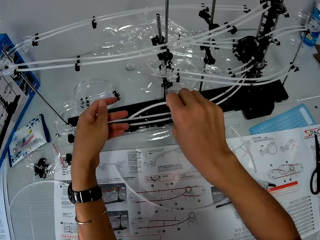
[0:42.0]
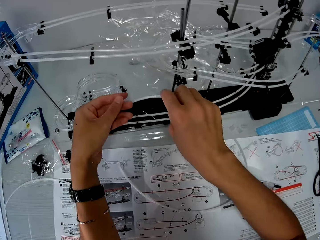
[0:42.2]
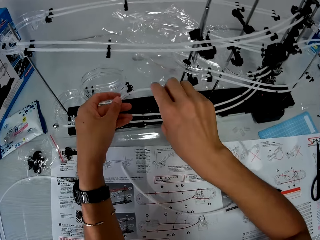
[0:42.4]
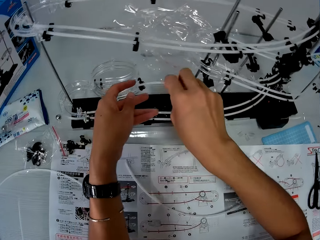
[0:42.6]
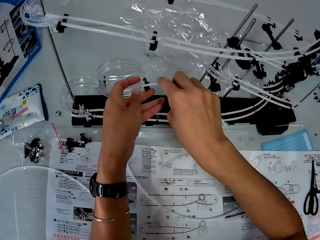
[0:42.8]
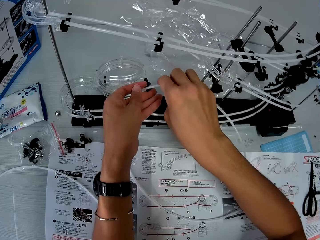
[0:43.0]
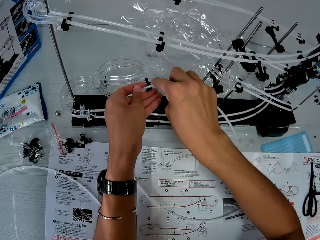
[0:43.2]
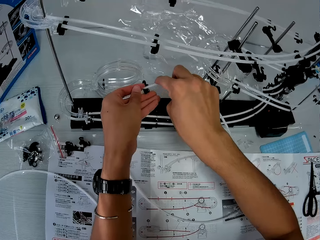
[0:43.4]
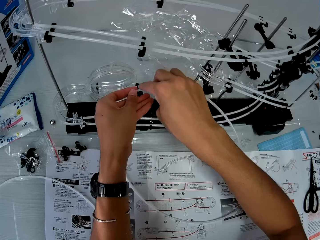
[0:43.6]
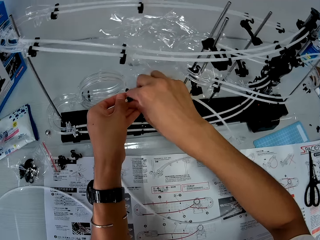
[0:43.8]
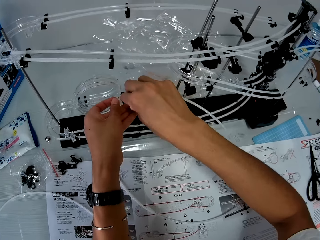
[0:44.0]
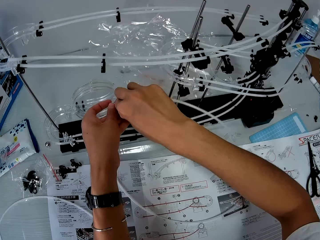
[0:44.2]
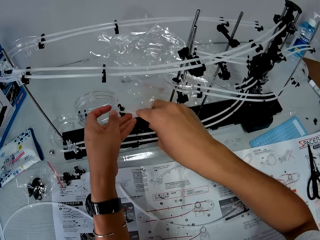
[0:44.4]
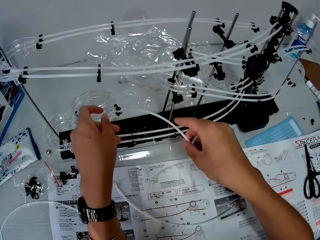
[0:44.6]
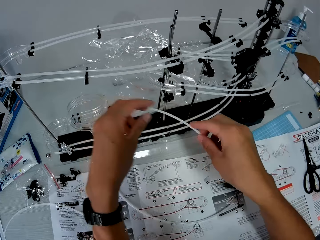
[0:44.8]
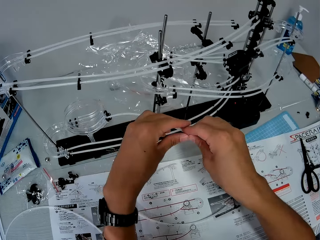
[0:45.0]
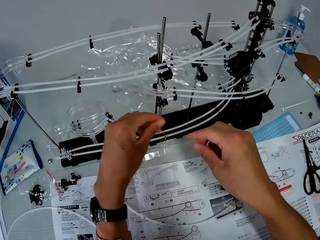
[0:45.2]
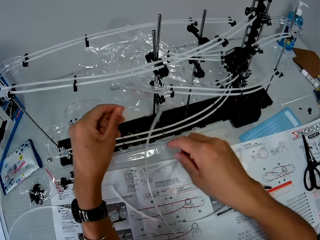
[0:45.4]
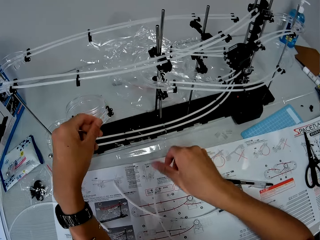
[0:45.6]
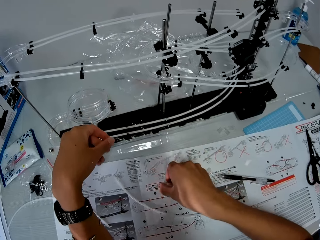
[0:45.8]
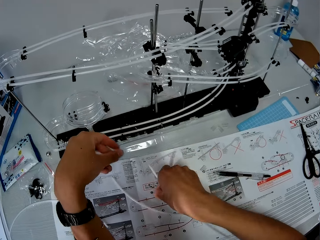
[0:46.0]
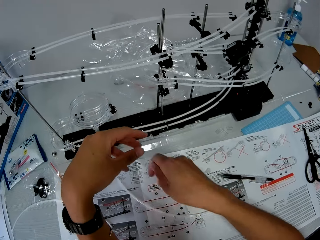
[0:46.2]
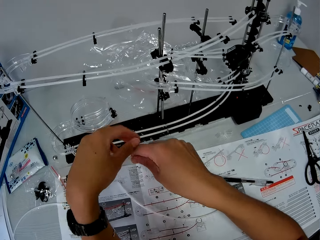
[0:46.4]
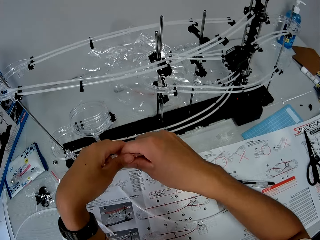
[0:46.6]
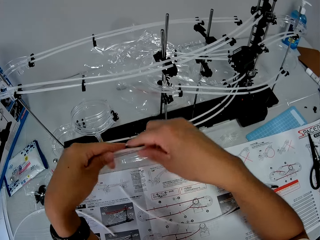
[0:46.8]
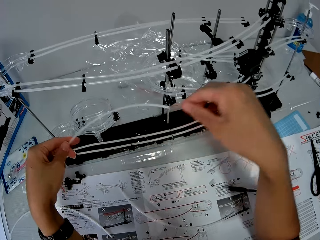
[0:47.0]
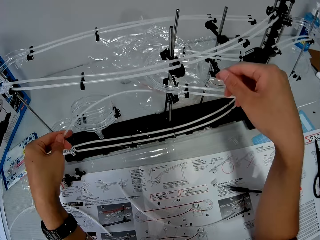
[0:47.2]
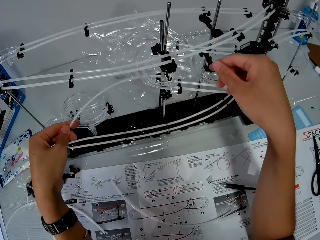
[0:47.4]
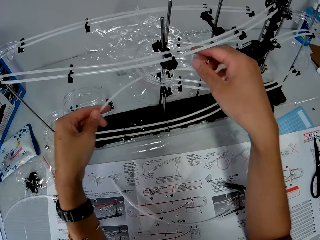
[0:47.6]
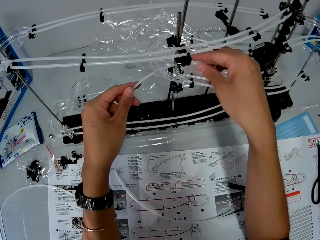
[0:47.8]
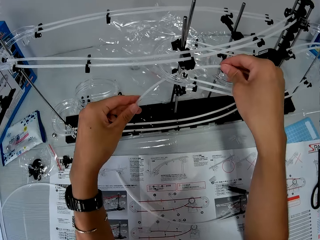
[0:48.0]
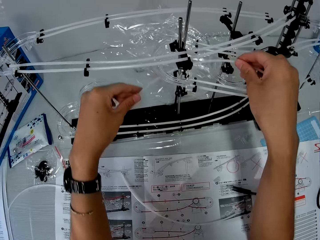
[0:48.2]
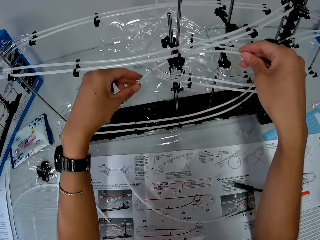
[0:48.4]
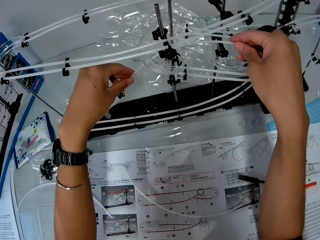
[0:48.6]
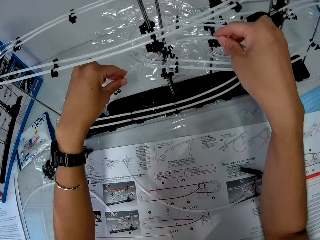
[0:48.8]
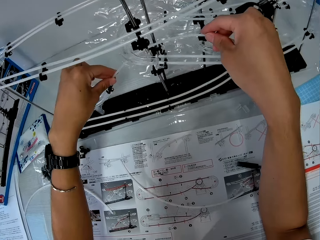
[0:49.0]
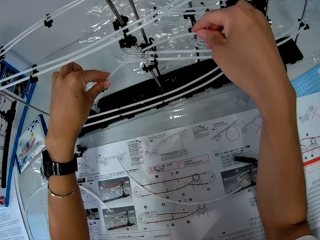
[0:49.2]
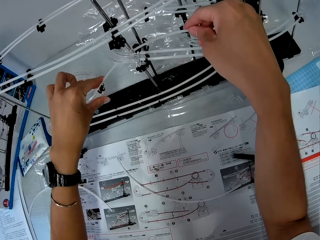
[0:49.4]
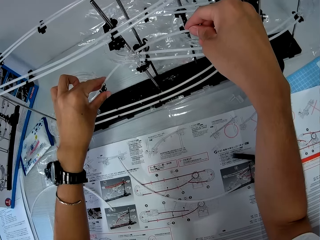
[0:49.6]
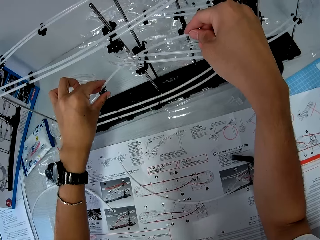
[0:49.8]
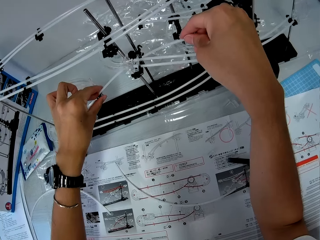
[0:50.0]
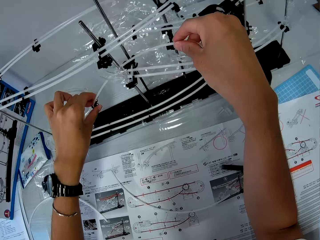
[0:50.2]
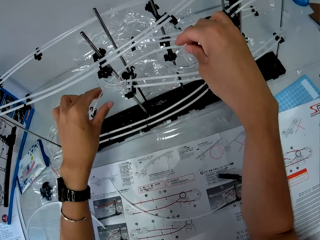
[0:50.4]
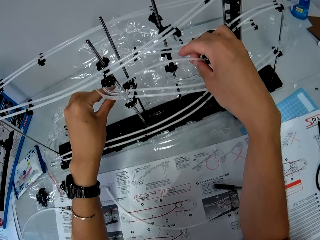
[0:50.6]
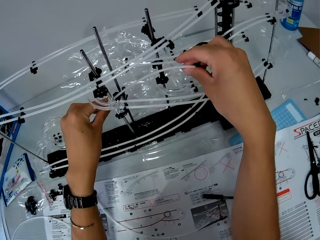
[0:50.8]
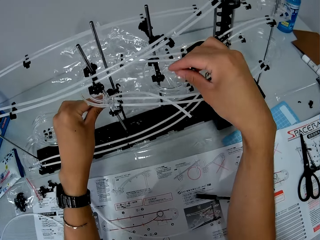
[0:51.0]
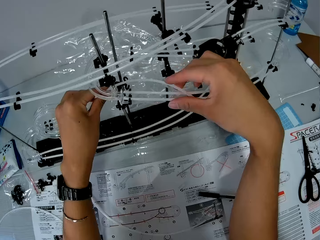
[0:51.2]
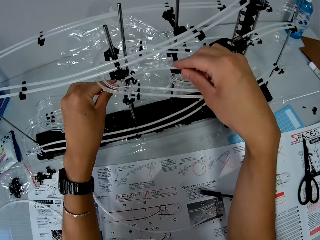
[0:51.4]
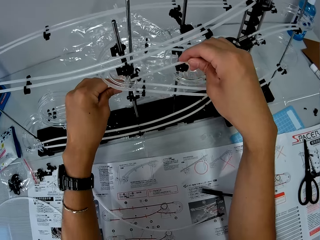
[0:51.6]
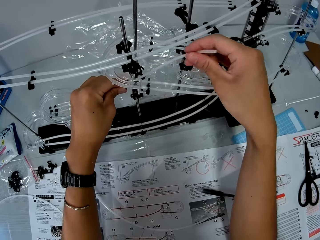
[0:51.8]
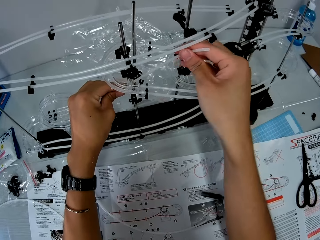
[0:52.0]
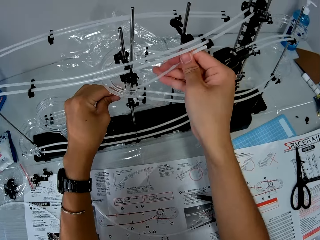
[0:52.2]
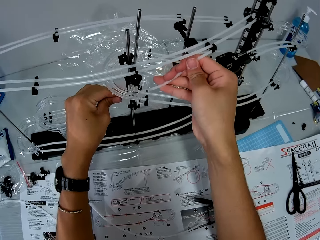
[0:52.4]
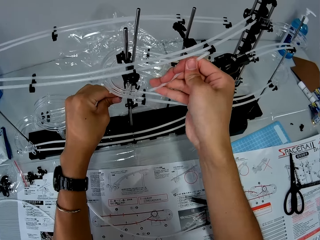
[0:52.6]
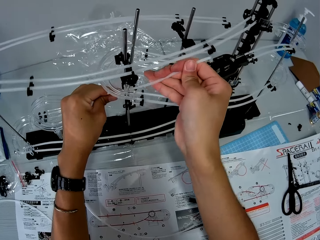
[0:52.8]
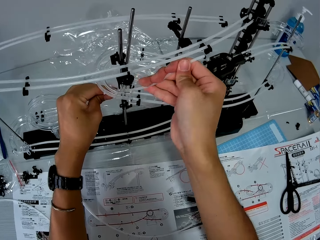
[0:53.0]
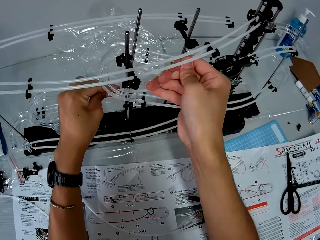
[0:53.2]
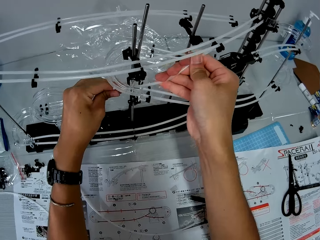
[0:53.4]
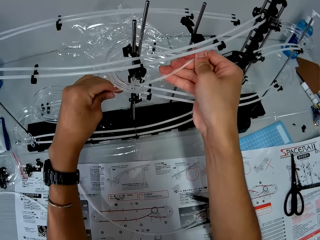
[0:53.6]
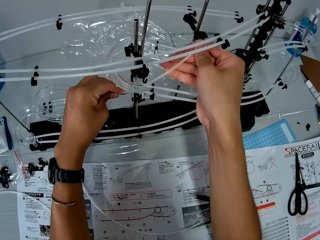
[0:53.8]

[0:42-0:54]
The camera wearer puts the standard rail or marble roller coaster rail down. They fix the marble roller coaster rail into the rail stand. They pick up the standard rail, hold the standard rail with the other hand, and fix the space rail.

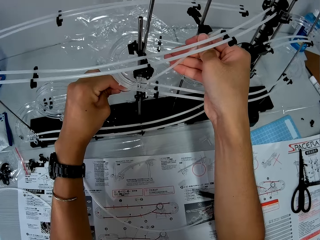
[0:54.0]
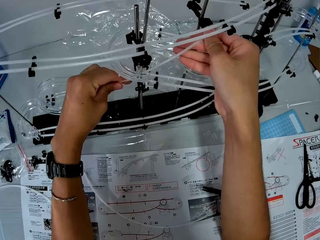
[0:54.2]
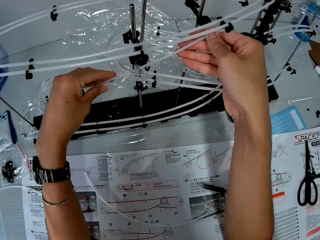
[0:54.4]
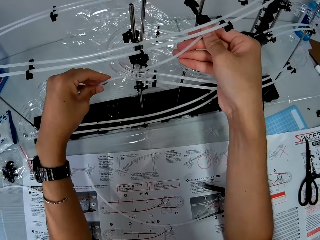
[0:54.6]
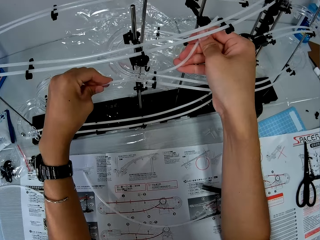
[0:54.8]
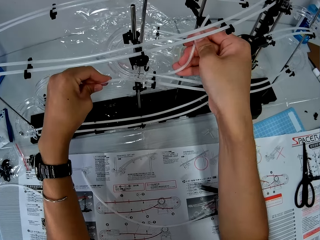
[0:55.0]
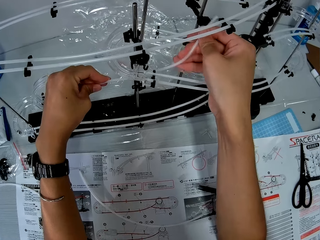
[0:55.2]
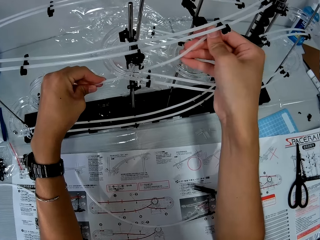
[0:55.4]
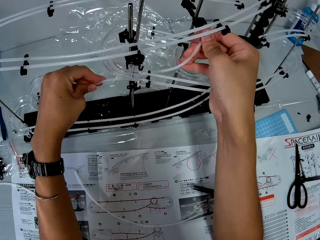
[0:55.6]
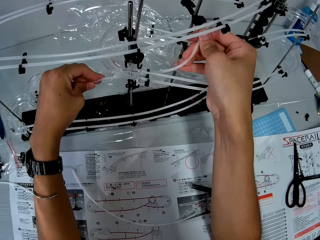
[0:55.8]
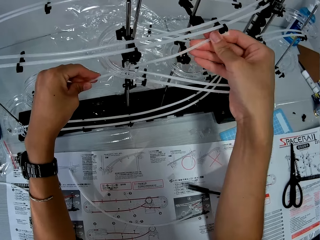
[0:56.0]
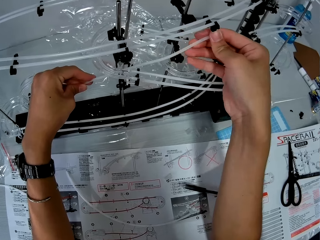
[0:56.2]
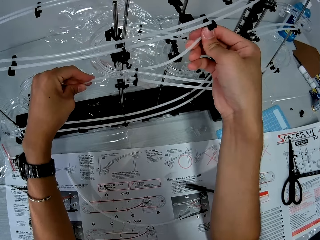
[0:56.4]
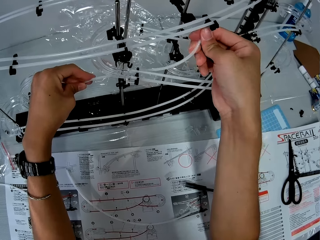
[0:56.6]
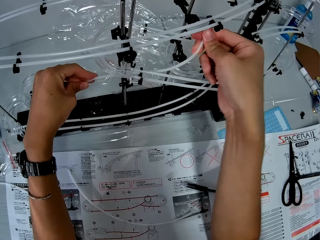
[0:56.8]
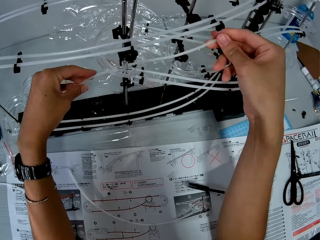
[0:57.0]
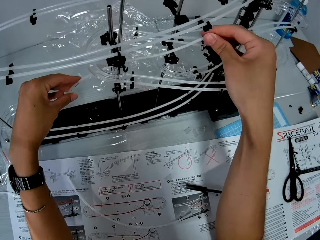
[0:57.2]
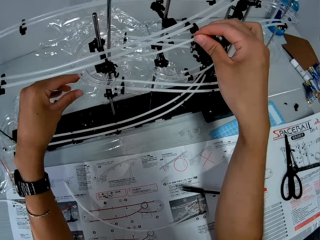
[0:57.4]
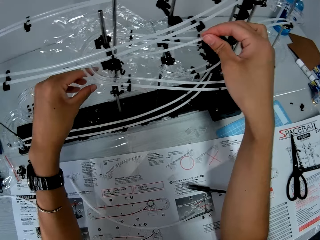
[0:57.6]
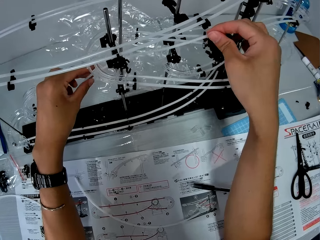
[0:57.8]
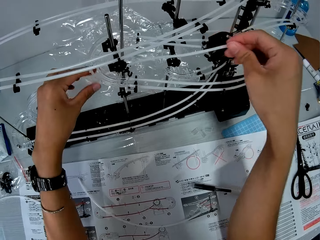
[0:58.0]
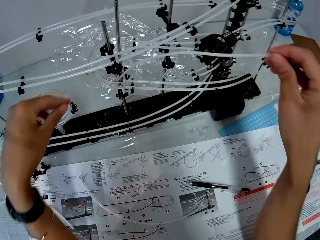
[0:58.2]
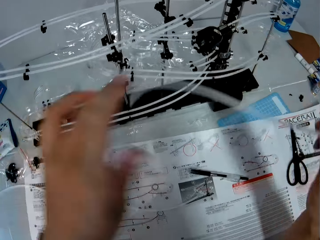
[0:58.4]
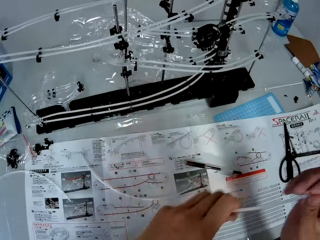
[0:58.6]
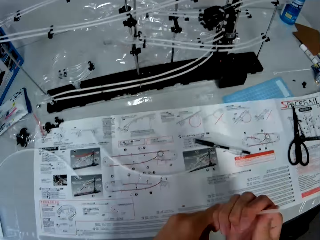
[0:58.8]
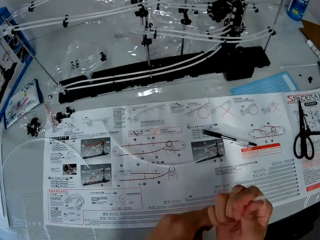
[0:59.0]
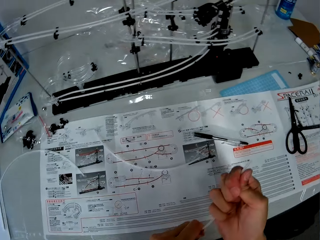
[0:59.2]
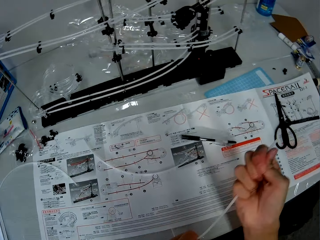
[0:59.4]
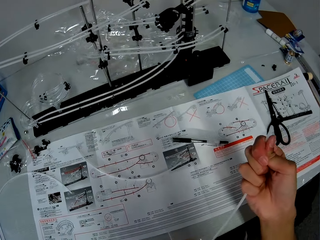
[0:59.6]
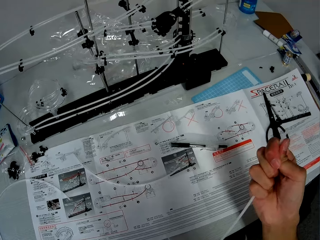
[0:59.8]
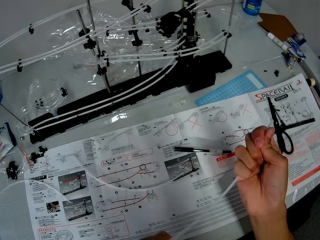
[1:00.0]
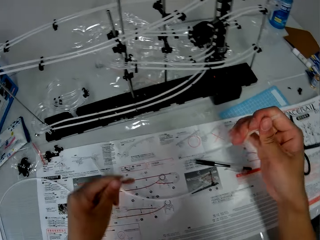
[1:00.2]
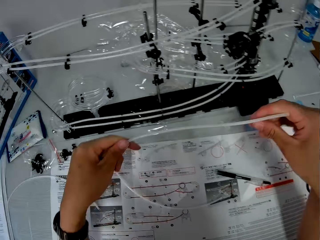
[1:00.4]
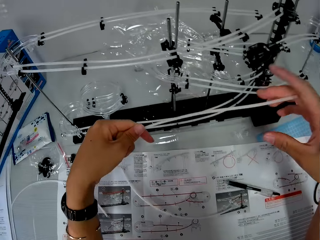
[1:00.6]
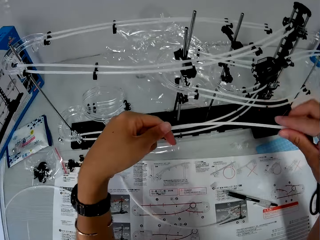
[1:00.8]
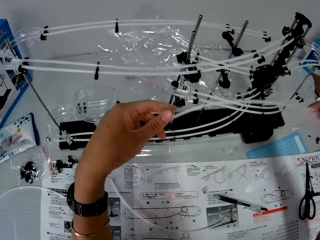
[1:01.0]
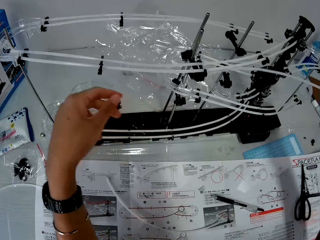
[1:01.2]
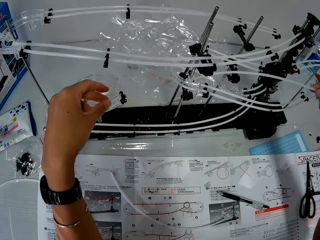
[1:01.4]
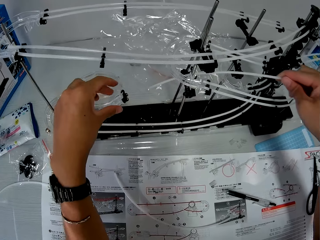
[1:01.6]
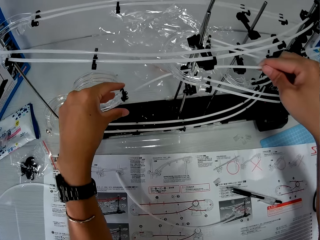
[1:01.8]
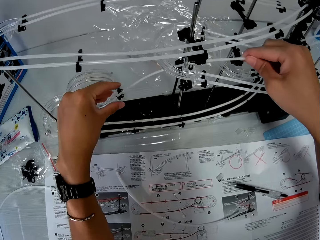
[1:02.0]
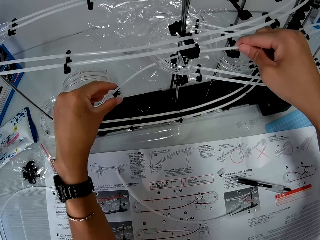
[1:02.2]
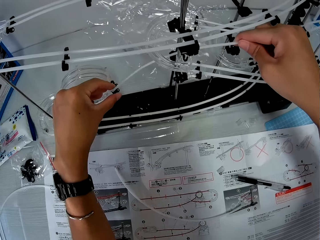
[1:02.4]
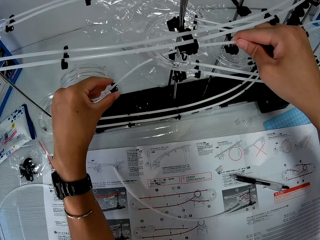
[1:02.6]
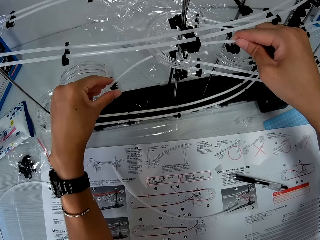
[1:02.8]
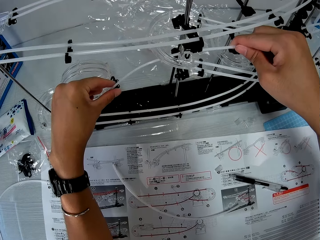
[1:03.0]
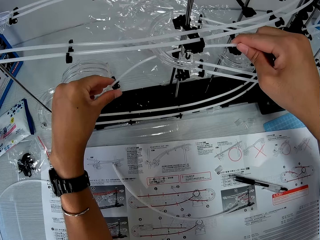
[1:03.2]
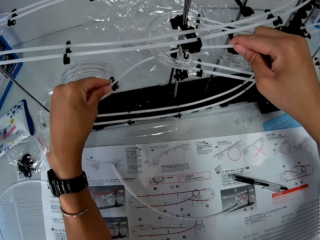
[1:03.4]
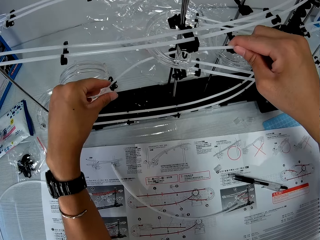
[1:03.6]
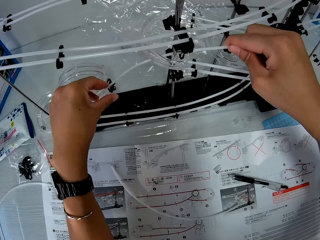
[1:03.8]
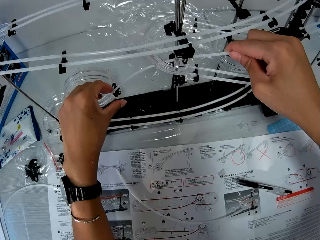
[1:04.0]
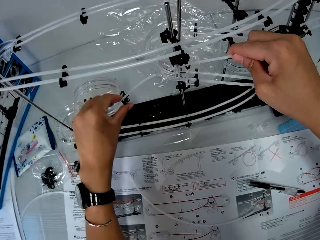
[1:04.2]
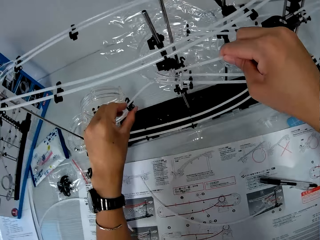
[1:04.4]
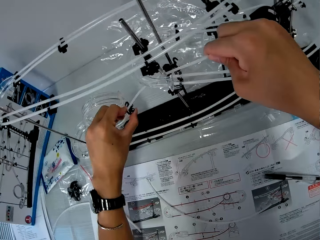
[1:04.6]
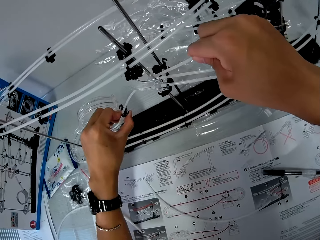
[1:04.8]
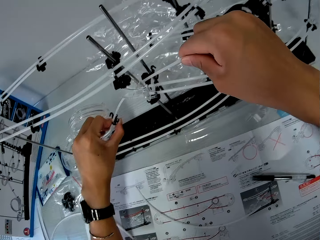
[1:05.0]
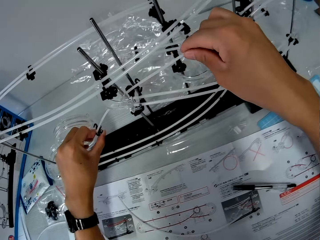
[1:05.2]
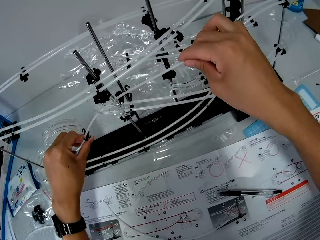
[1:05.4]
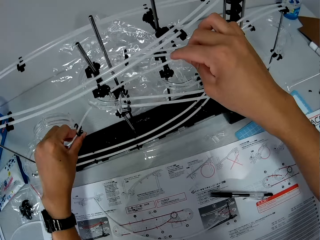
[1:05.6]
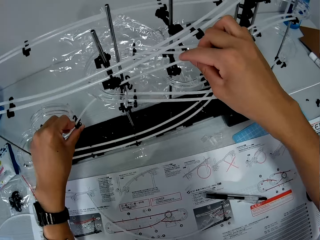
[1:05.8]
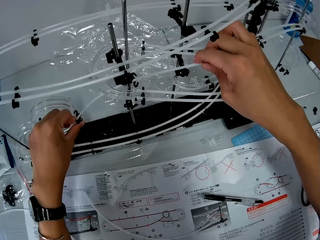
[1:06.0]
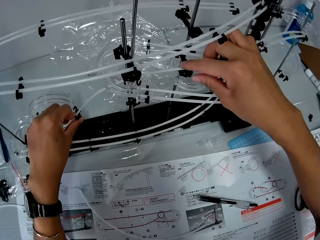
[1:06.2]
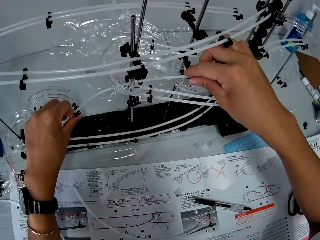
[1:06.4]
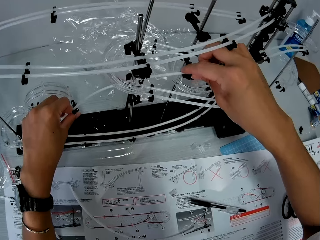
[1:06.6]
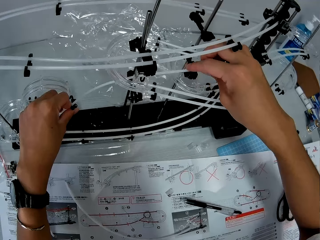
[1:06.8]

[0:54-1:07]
The camera wearer removes the standard rail or marble roller coaster rail from the space rail. They straighten the marble roller coaster rail. They fix the marble roller coaster rail into the rail stand.
